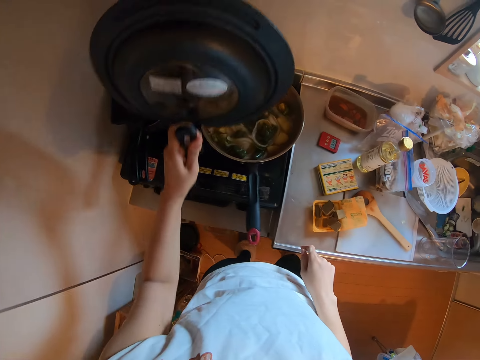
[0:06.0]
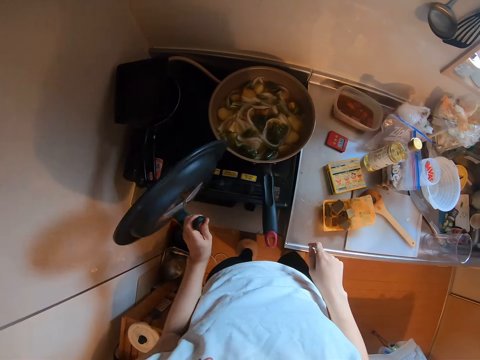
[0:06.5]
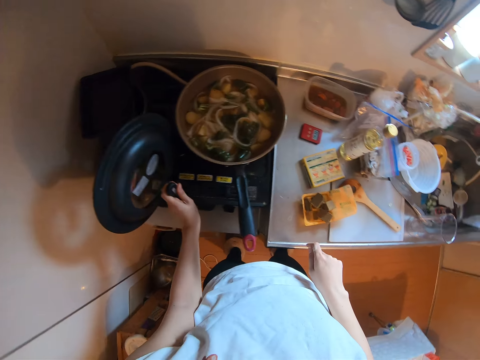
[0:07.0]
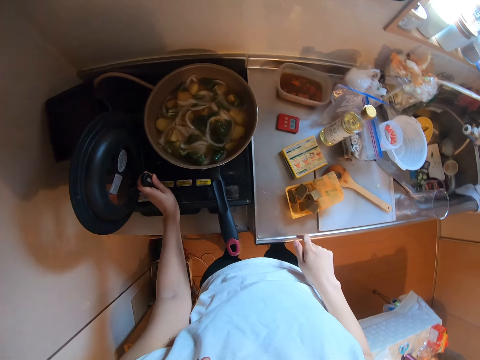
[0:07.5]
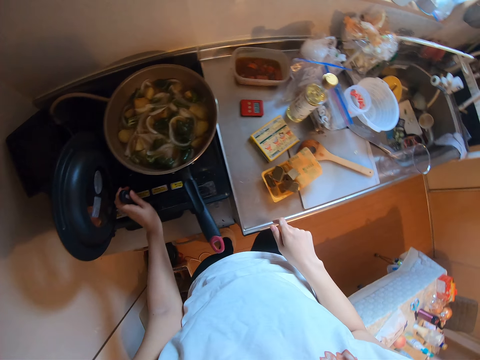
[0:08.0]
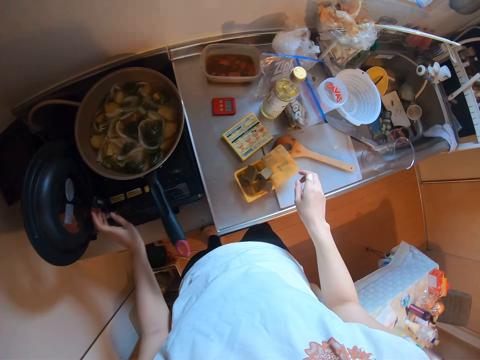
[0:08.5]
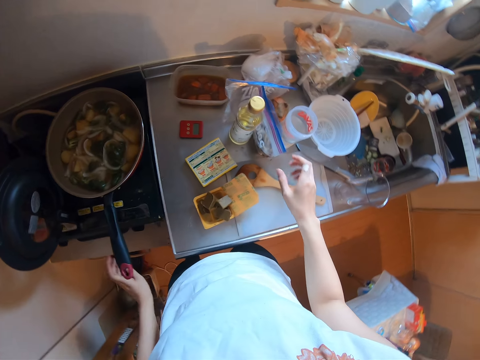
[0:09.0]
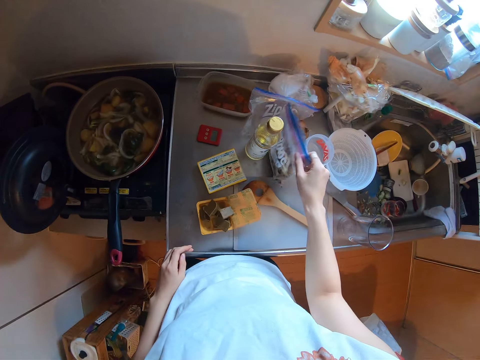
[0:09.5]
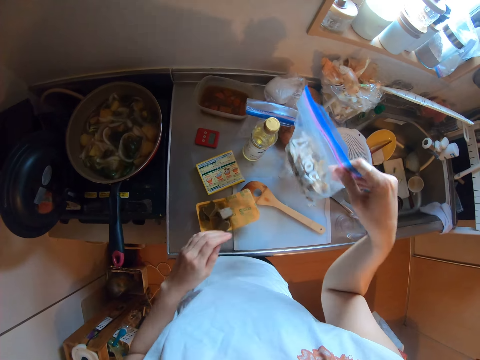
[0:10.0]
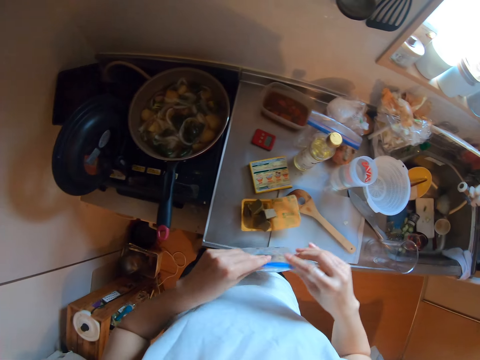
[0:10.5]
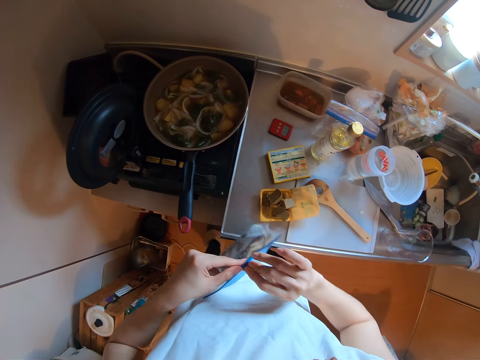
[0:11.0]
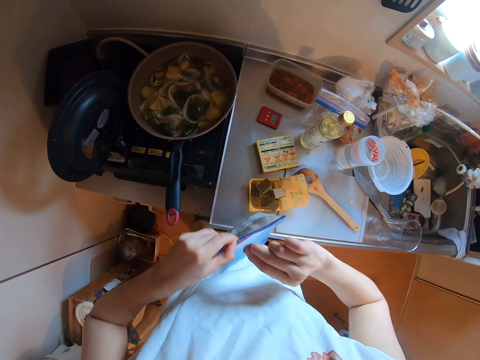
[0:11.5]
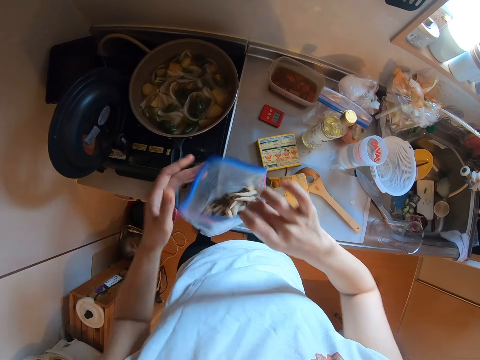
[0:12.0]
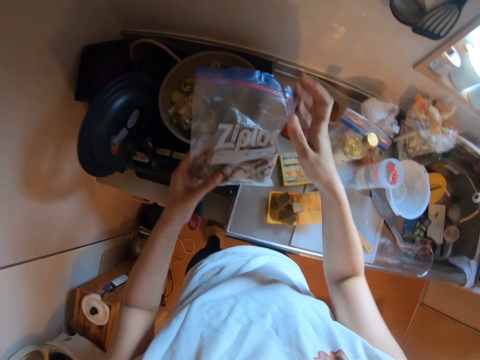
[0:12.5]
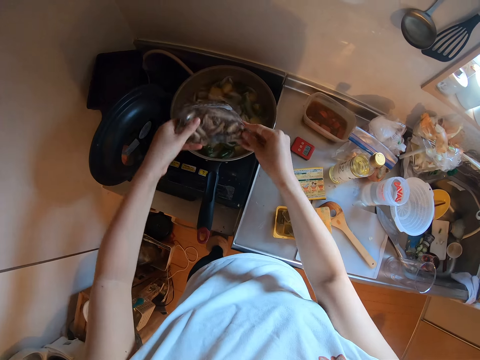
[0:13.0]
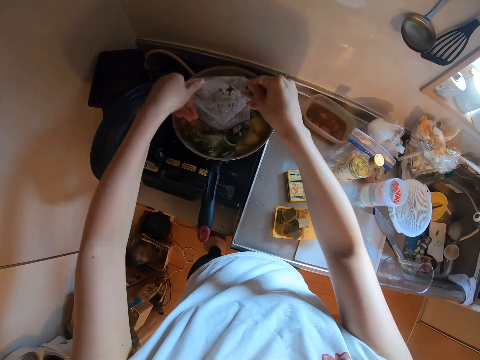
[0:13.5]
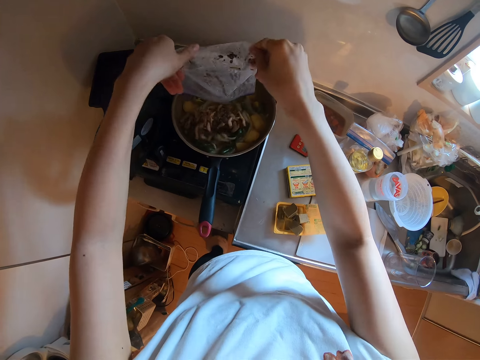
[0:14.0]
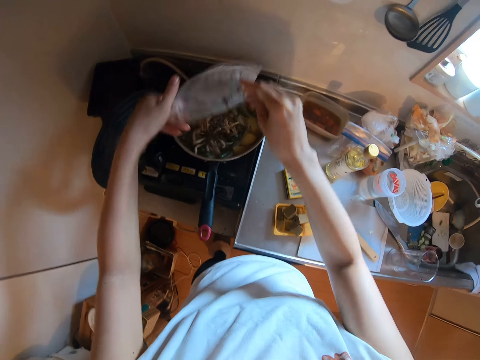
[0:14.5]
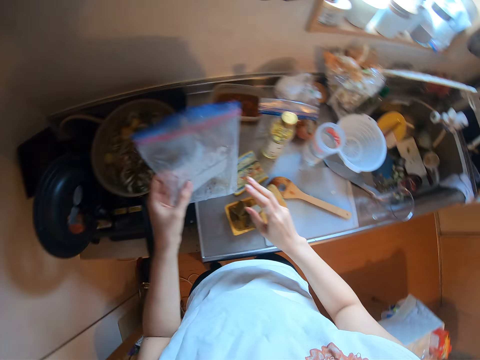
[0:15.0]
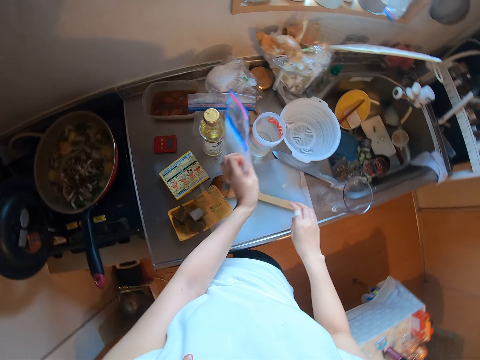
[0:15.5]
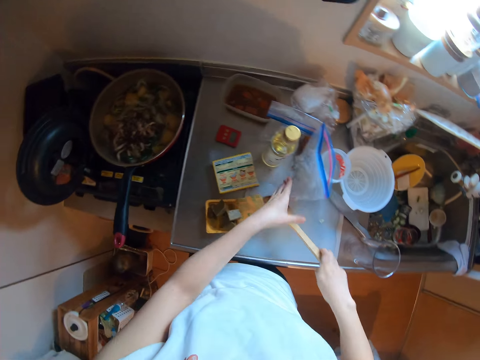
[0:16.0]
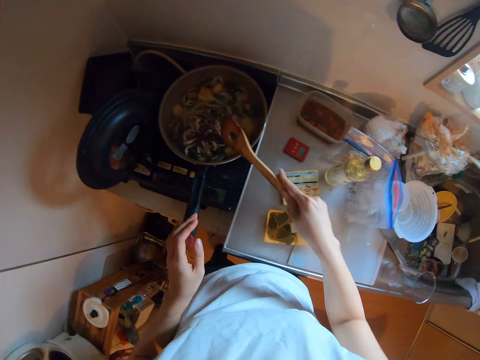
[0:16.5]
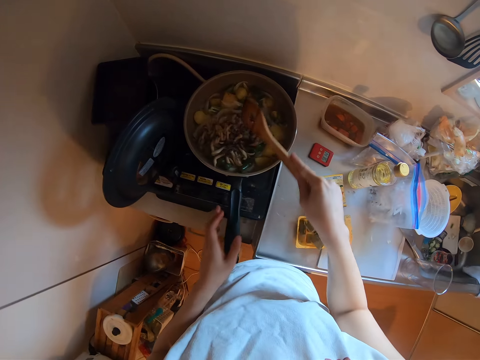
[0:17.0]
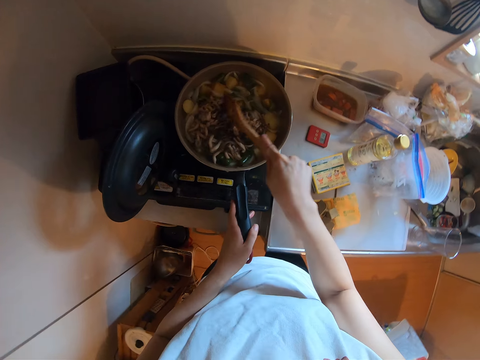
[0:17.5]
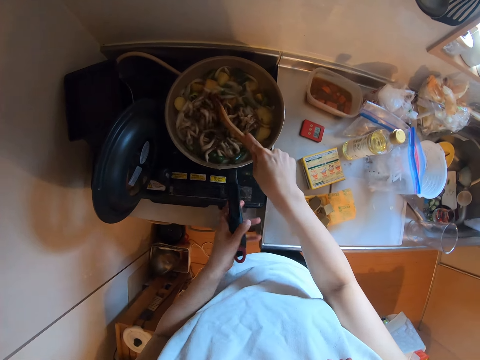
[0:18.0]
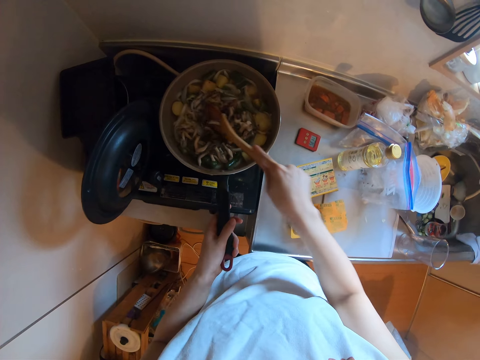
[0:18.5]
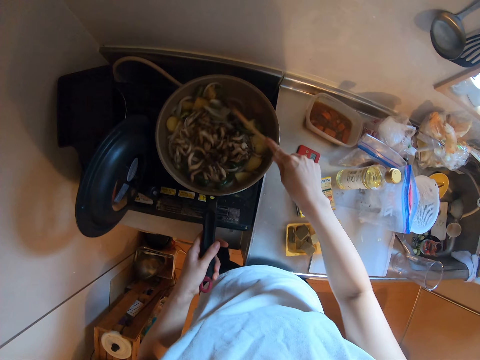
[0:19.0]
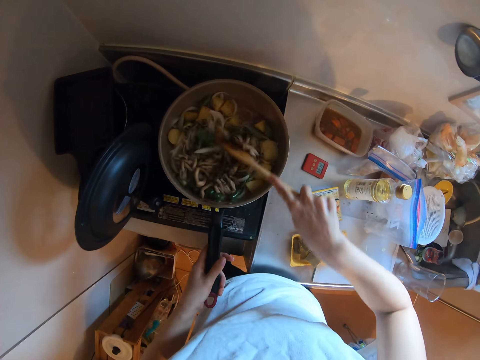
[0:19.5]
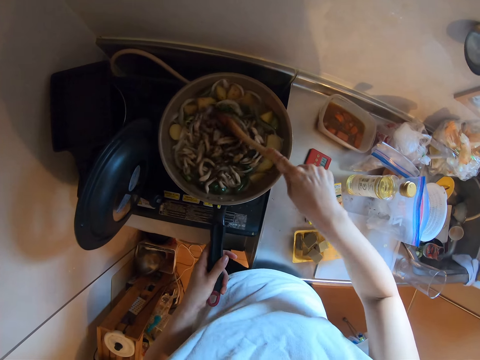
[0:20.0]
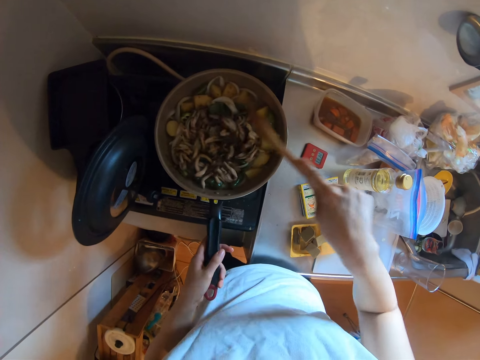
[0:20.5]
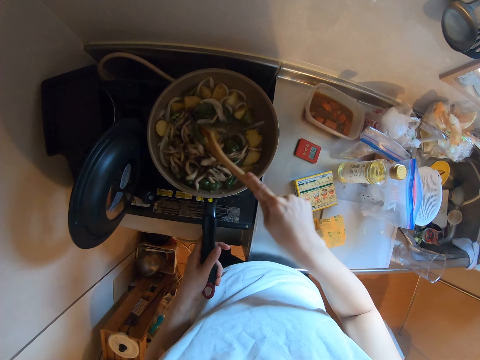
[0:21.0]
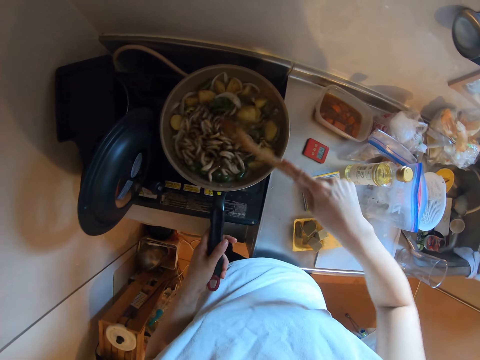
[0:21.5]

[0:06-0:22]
The camera wearer places the cooking pan cover on the bench. They pick up a plastic package bag, open the plastic package bag, and put mushrooms in a cooking pan. They place the plastic package bag on the bench. They pick up a wooden spatula. They stir the mushroom potato stew. They hold the cooking pan.

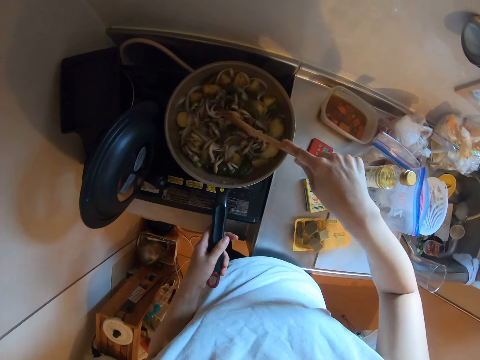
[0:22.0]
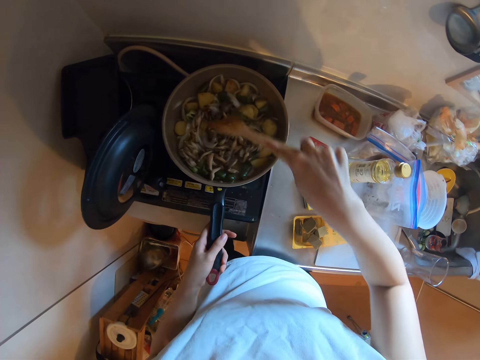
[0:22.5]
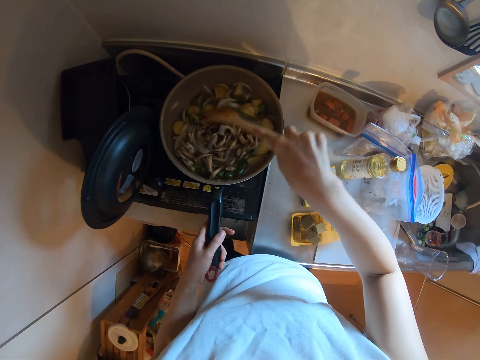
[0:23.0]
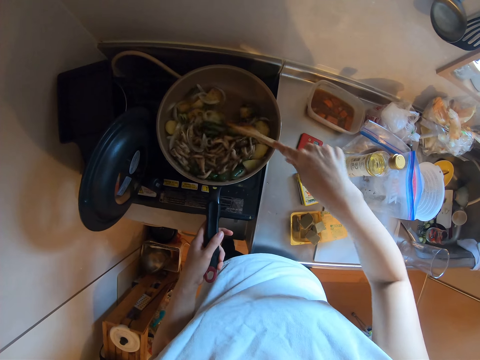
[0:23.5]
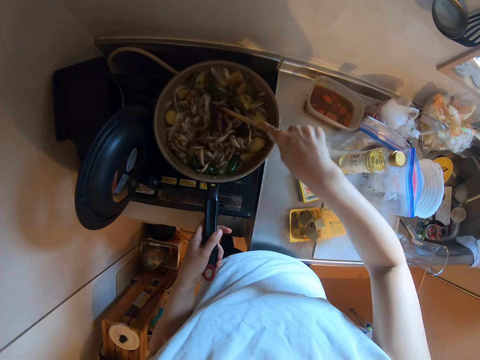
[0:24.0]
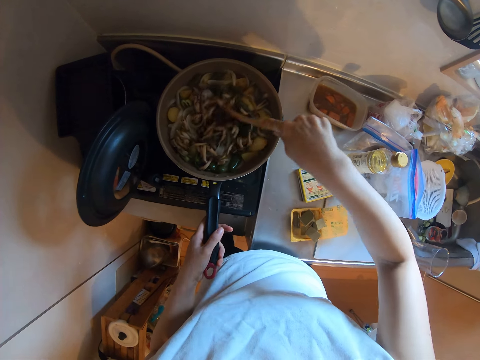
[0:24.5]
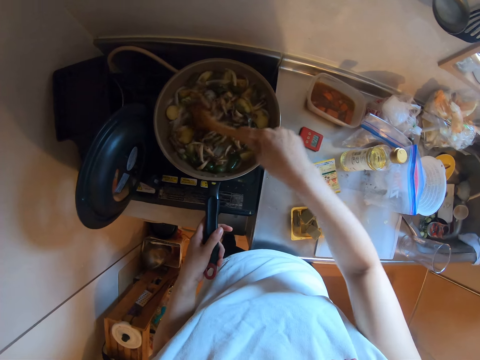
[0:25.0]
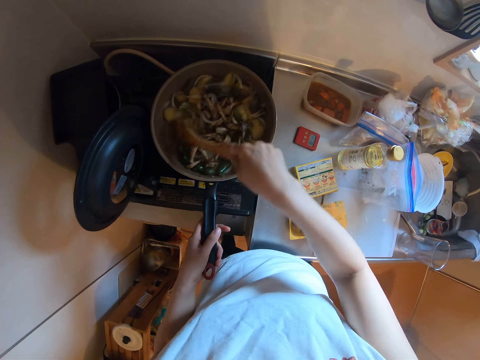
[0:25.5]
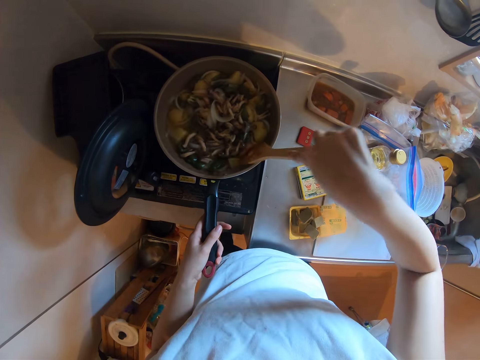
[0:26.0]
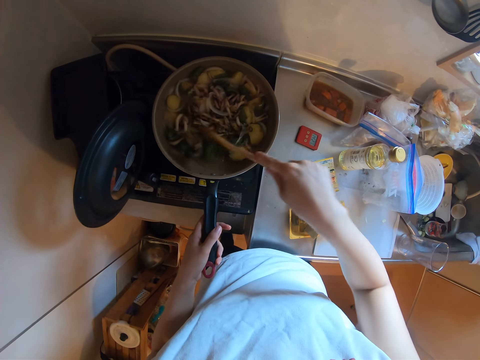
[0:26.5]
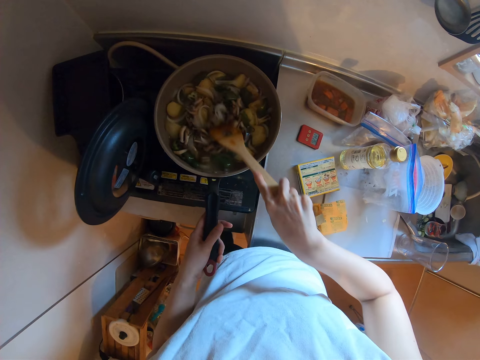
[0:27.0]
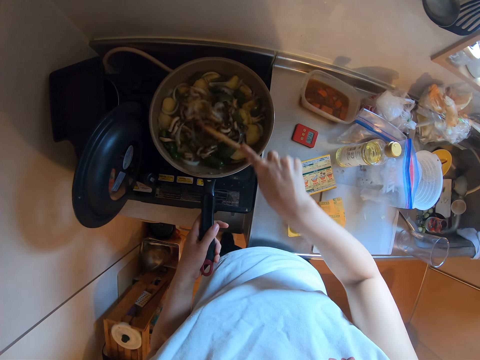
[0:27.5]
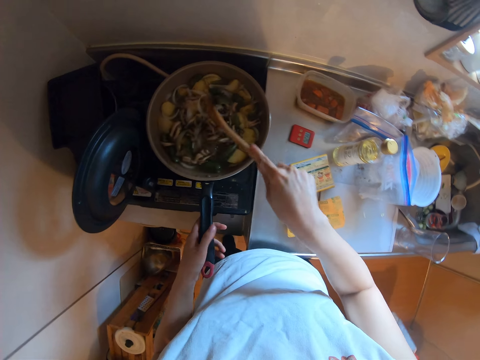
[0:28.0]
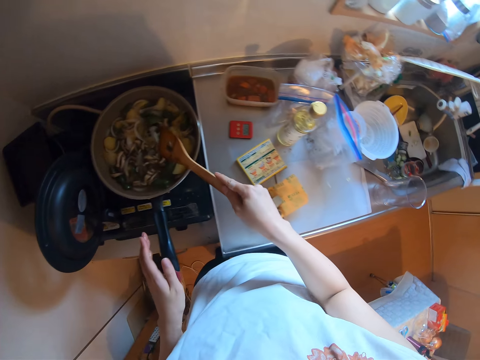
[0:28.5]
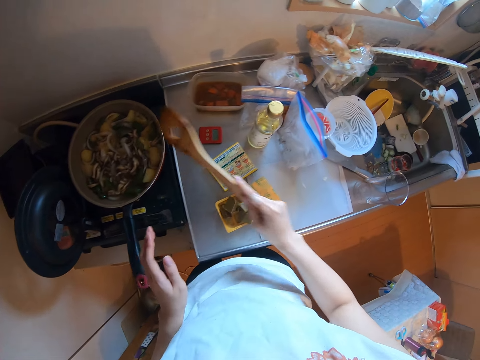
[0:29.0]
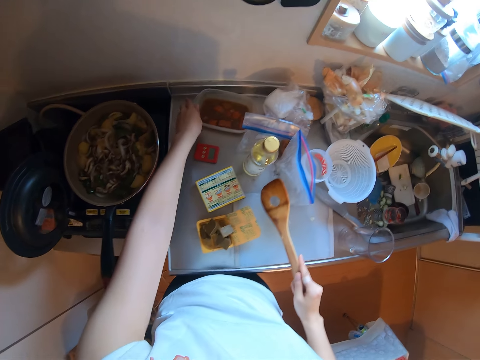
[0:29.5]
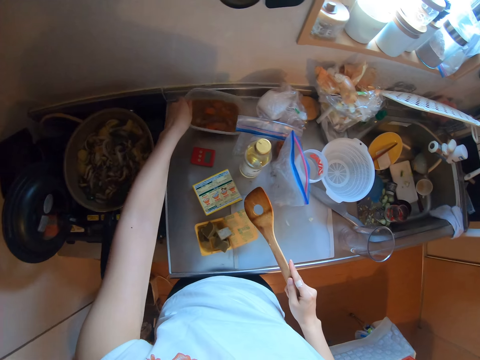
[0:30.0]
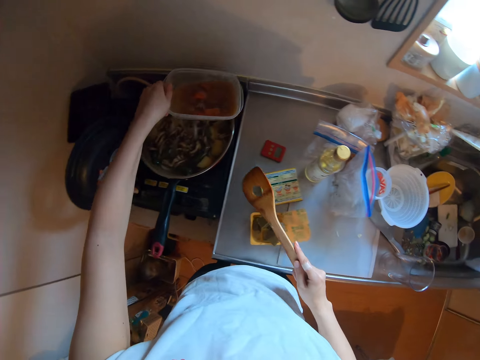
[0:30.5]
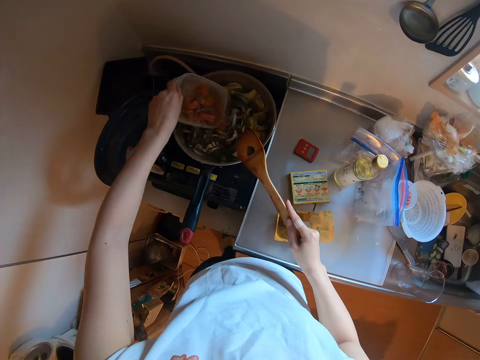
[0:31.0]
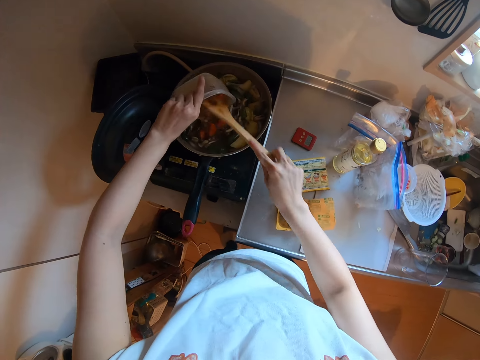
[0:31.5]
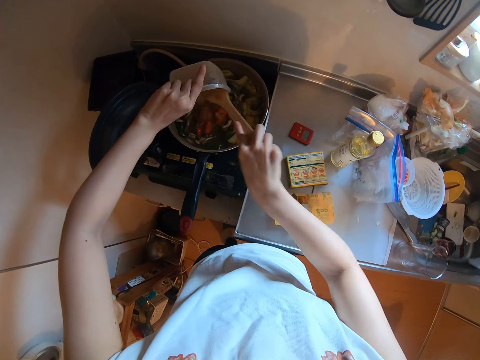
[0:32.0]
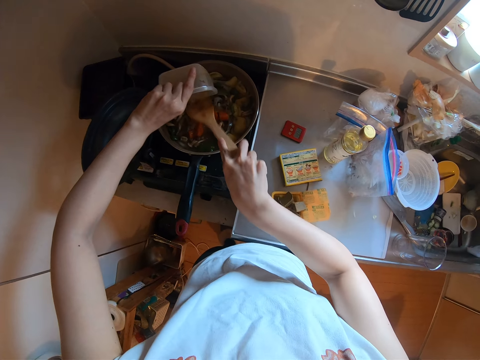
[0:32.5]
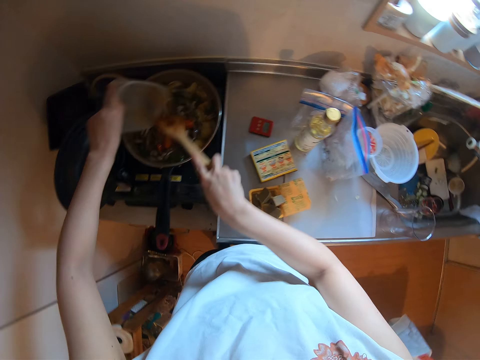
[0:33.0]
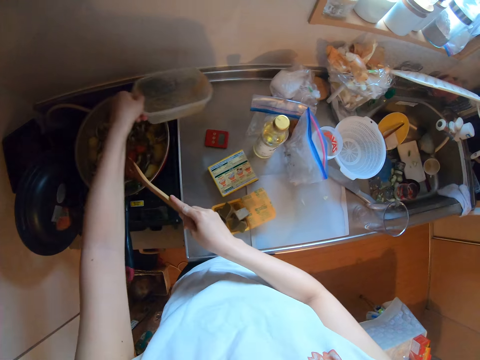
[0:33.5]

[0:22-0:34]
The camera wearer unhands the cooking pan. They shake the wooden spatula. They pick up the carrot soup or container. They add the carrot soup in the mushroom potato stew.
